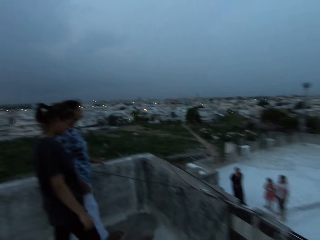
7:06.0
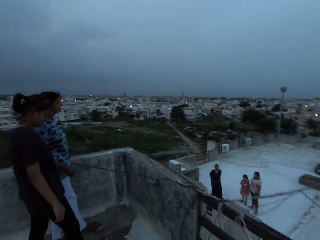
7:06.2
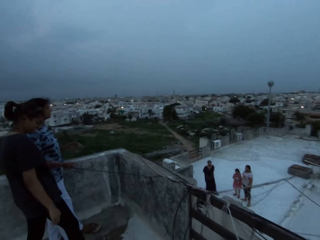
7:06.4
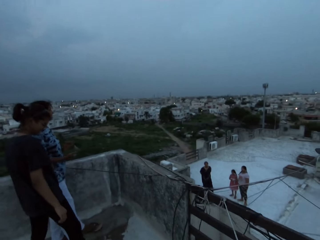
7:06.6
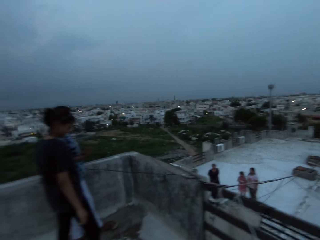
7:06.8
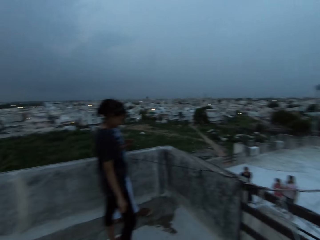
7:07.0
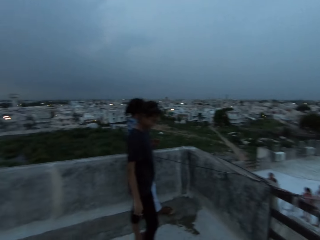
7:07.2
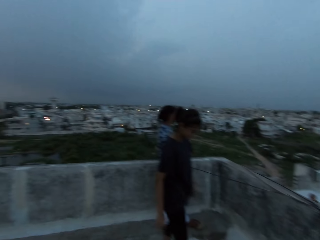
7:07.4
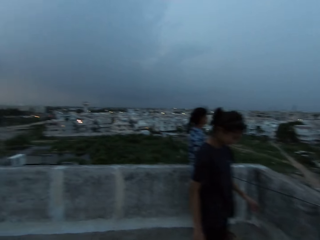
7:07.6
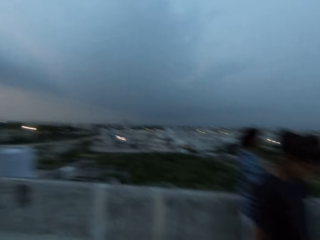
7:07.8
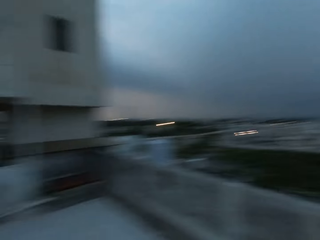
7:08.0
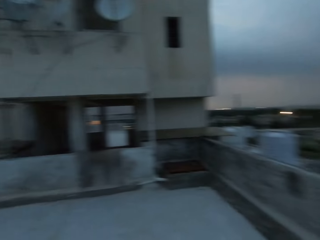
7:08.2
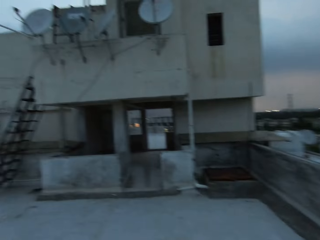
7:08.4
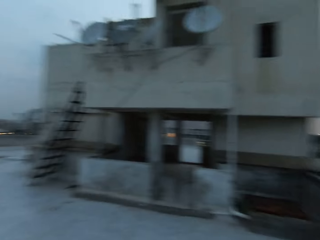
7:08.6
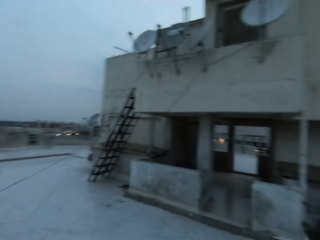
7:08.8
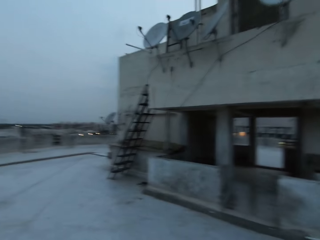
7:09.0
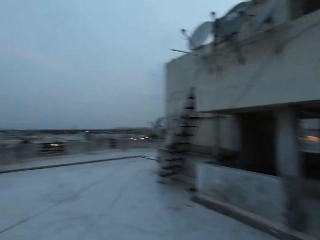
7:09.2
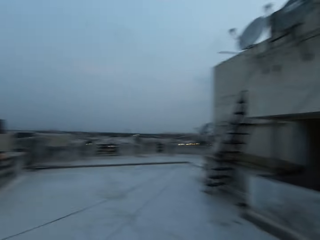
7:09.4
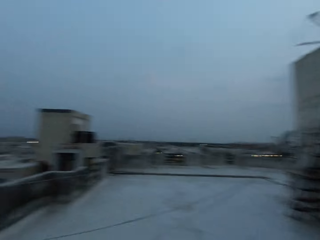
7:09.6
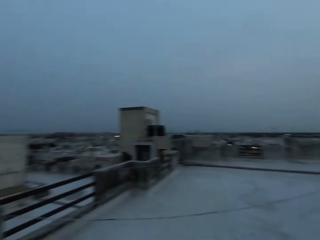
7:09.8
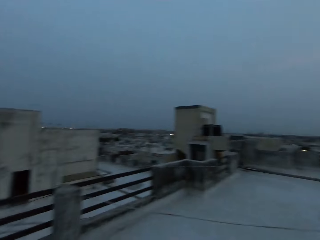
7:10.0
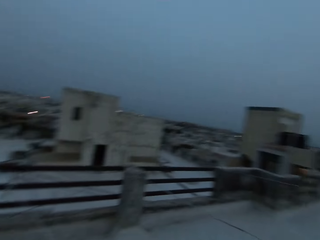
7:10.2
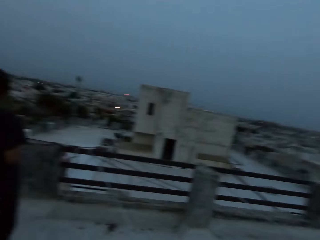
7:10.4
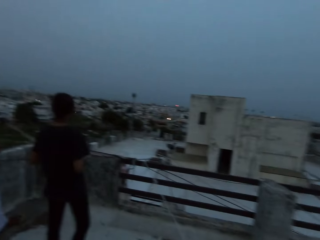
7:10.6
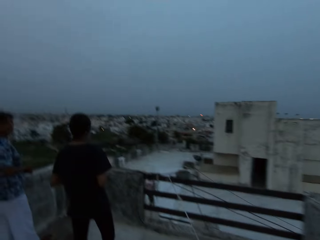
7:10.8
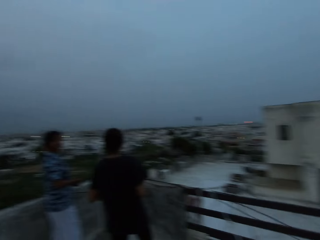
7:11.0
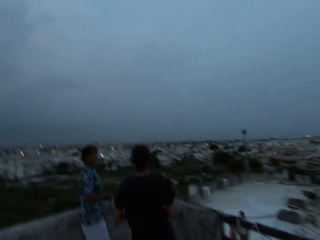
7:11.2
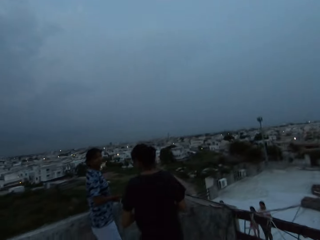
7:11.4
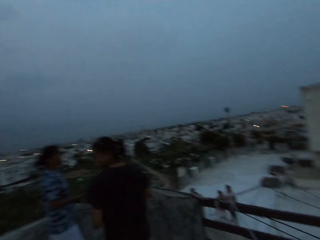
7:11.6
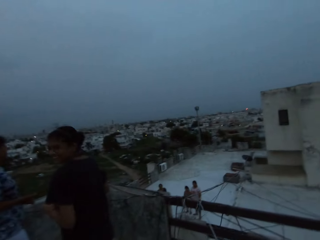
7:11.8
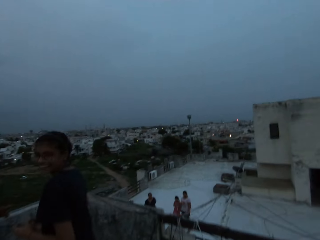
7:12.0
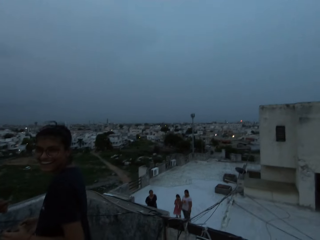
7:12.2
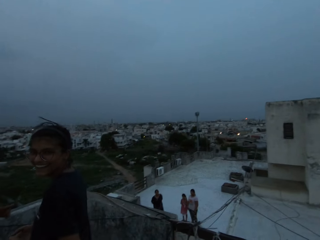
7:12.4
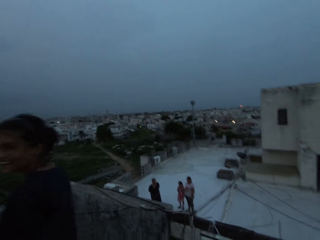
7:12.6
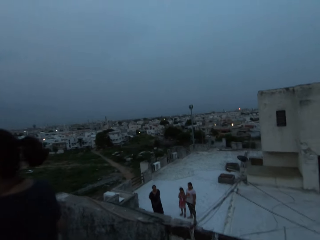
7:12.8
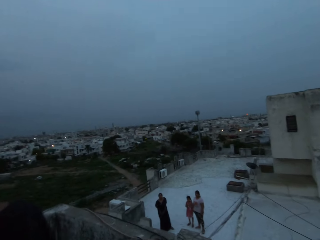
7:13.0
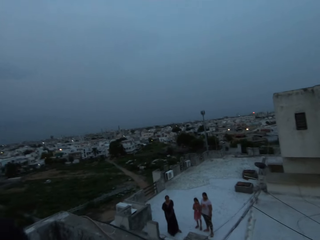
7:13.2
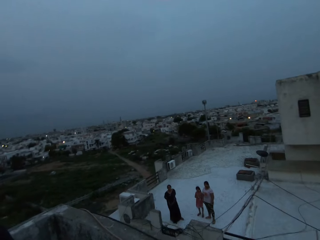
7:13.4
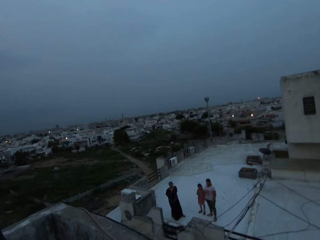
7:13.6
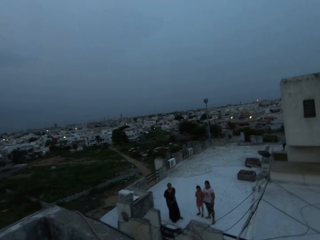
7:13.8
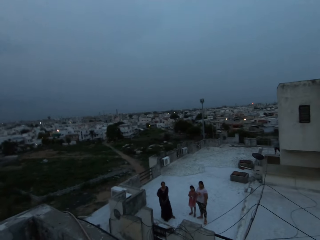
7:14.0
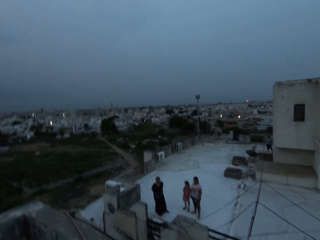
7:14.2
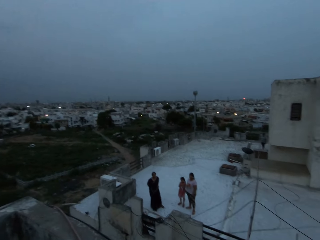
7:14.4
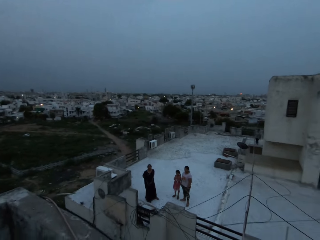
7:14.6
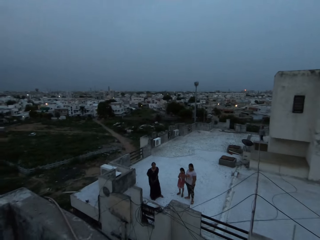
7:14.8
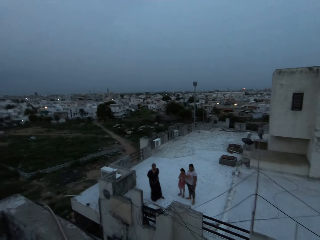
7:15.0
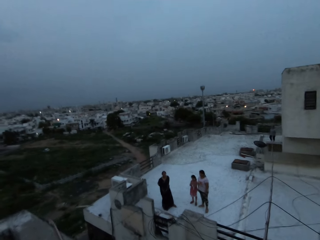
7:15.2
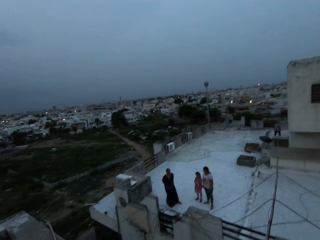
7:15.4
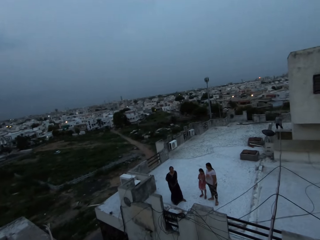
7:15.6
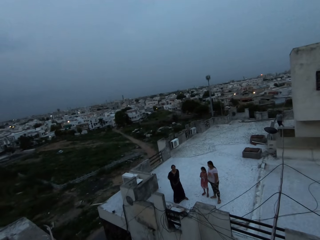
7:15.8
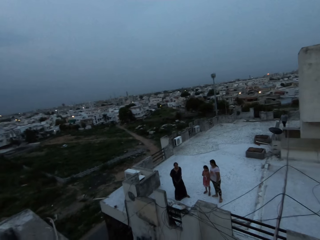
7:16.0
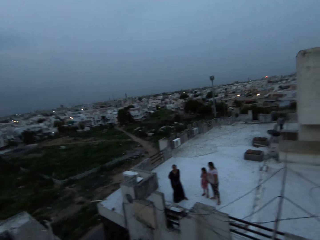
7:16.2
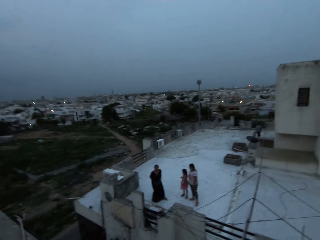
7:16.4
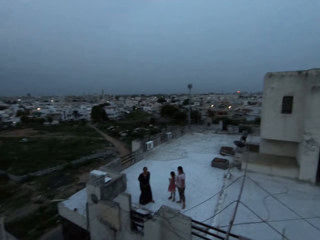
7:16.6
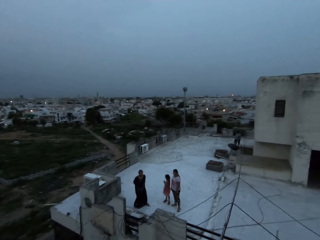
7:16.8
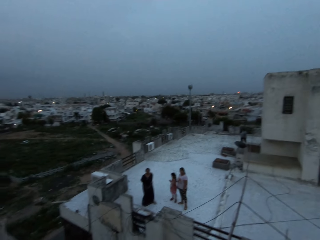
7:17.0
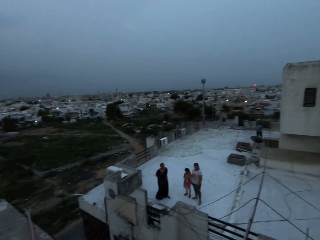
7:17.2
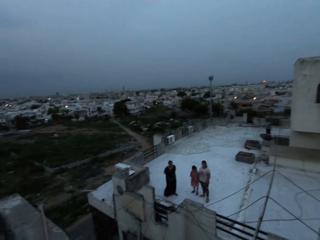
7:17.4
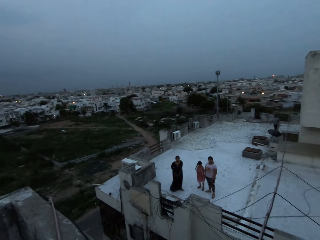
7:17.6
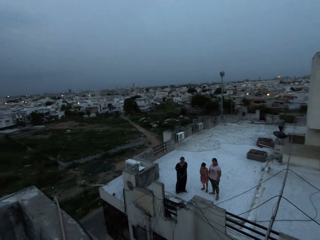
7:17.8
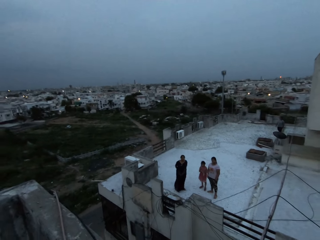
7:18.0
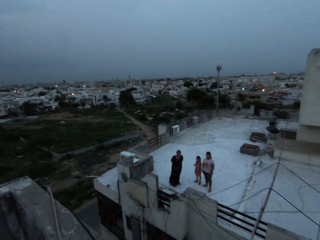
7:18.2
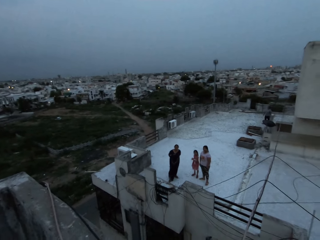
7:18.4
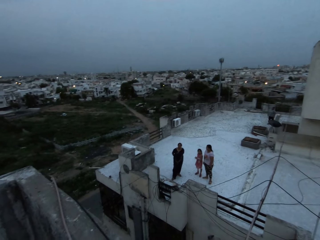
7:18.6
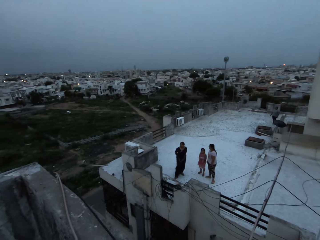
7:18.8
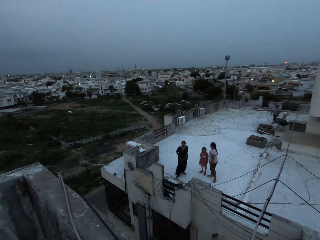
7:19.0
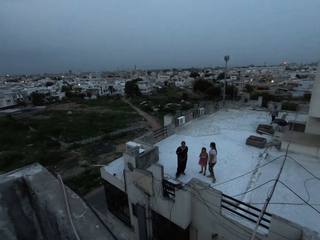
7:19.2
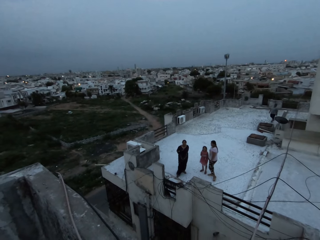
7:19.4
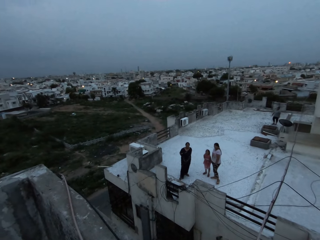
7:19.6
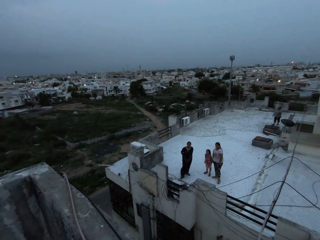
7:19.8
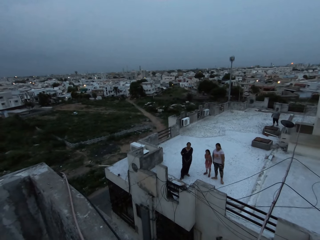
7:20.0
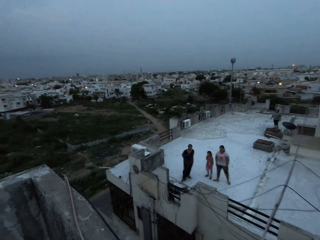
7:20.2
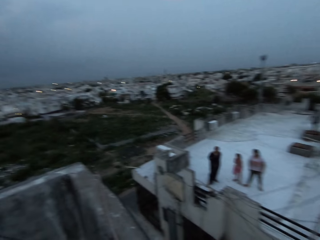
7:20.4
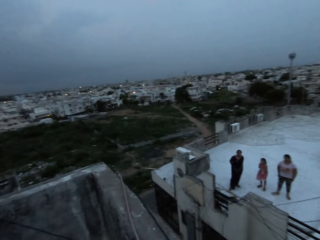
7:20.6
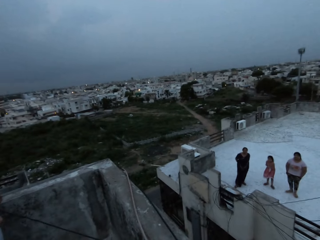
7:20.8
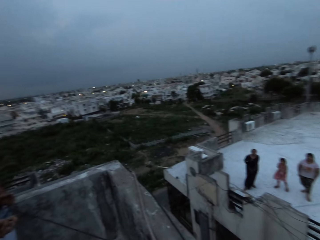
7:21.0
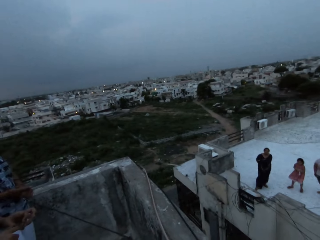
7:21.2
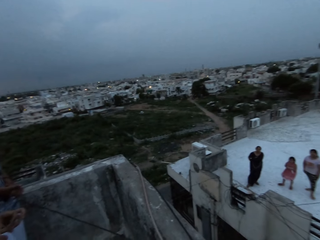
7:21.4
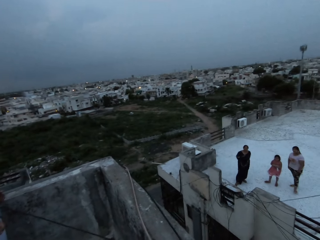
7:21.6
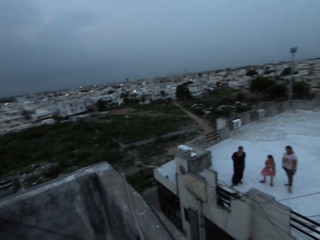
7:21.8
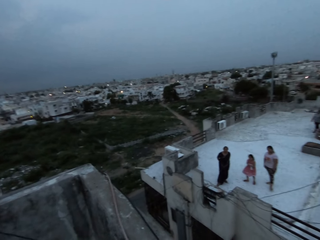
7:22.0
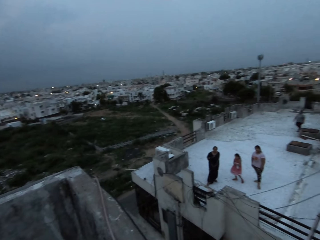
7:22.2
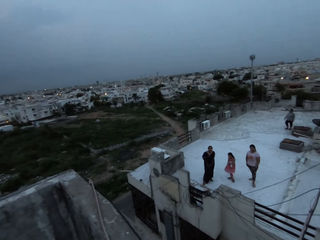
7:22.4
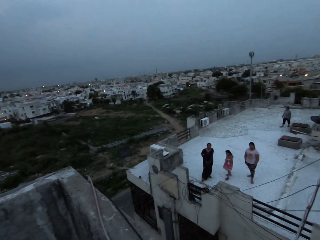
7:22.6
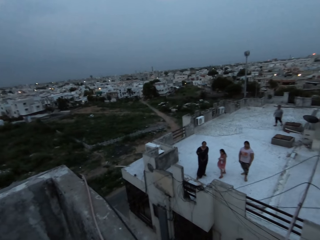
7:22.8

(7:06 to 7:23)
The camera wearer walks on the rooftop. They interact with friends.

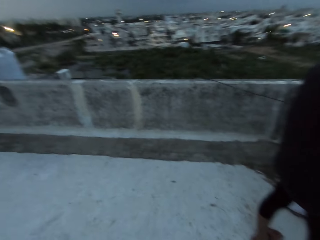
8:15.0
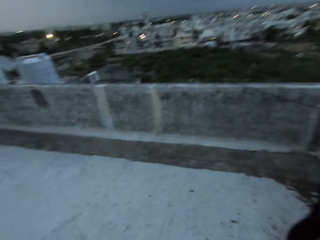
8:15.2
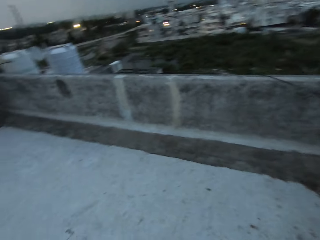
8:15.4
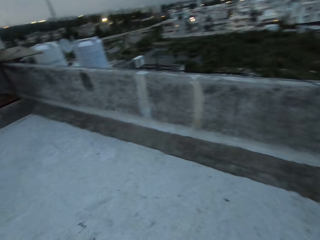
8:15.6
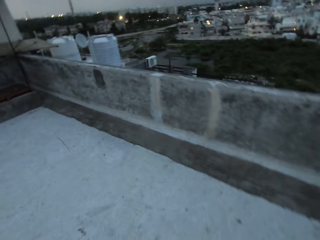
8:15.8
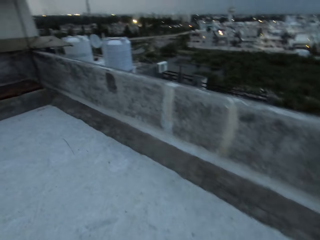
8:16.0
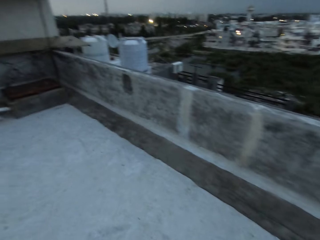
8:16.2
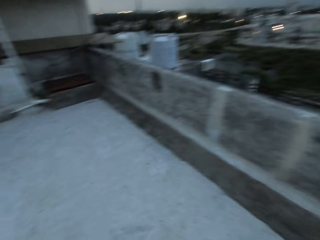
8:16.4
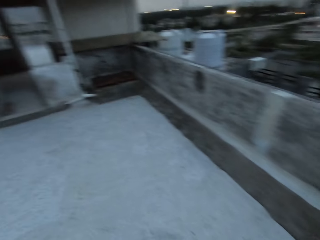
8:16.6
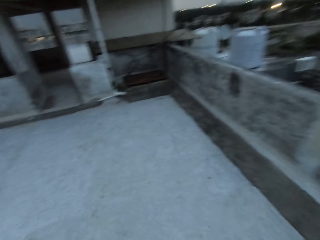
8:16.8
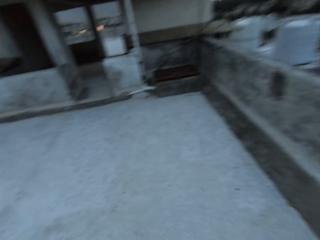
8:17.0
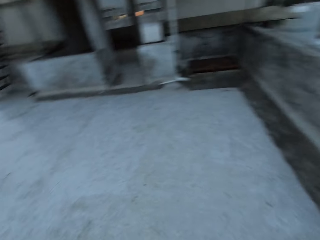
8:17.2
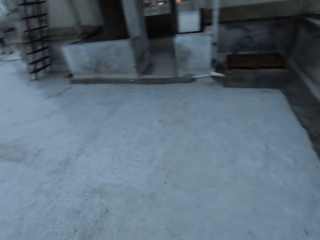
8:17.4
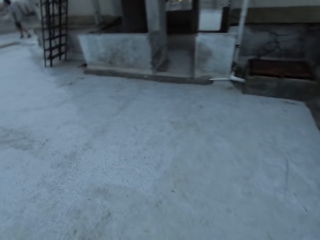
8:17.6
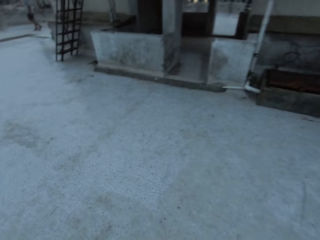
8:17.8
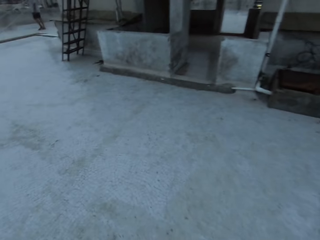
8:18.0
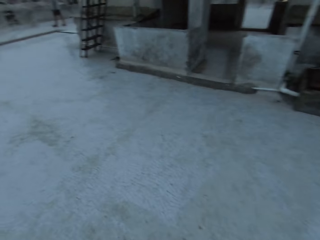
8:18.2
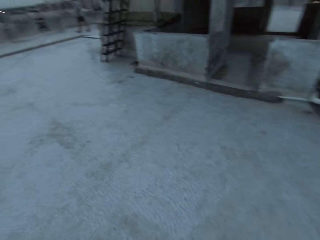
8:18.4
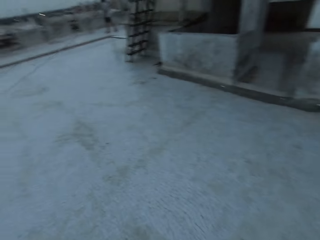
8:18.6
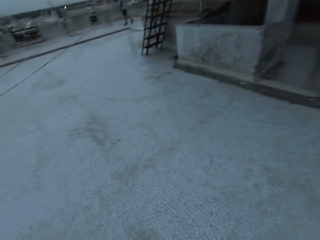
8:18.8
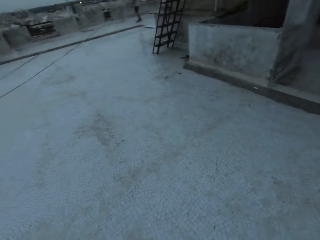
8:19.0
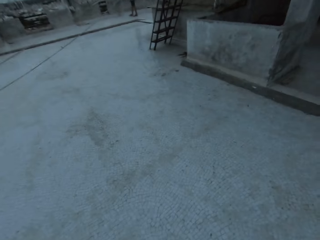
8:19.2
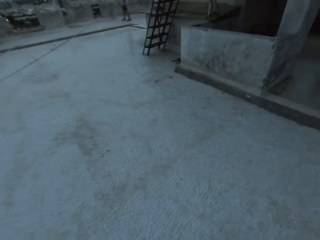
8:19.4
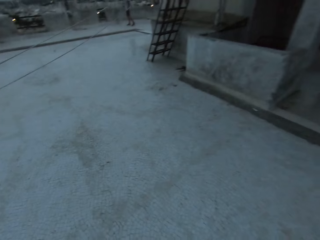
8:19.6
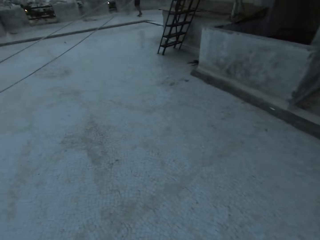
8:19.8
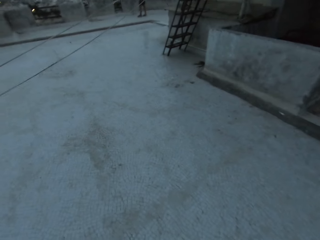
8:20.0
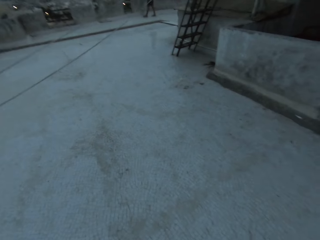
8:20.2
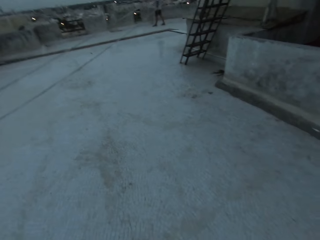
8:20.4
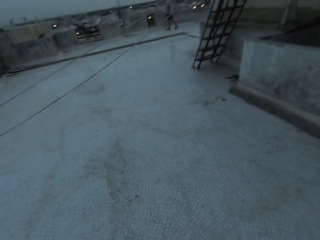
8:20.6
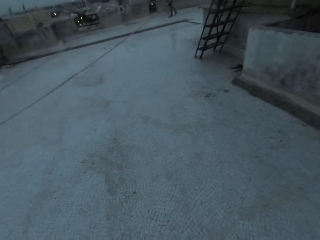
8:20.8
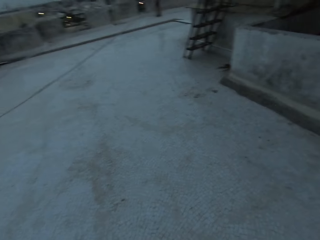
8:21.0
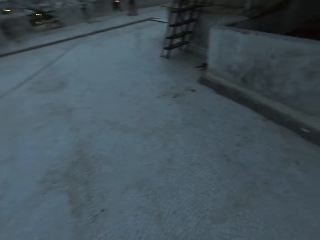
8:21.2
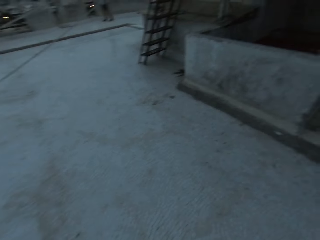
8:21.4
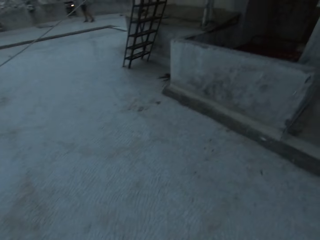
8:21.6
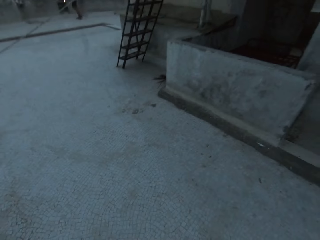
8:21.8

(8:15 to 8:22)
The camera wearer walks on the rooftop.
